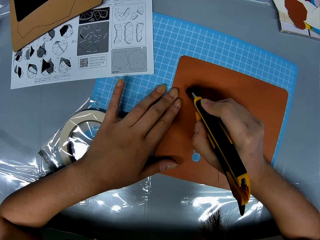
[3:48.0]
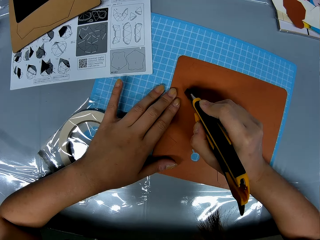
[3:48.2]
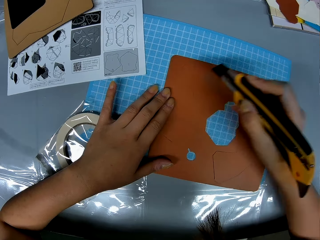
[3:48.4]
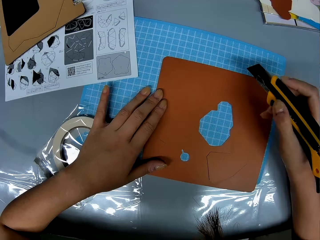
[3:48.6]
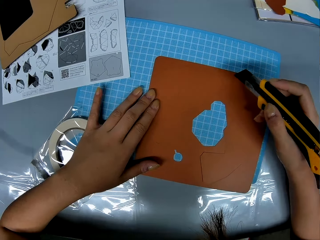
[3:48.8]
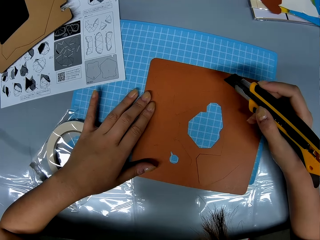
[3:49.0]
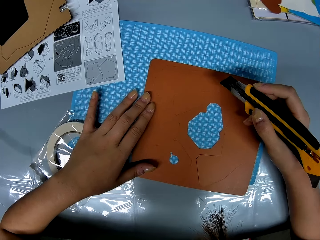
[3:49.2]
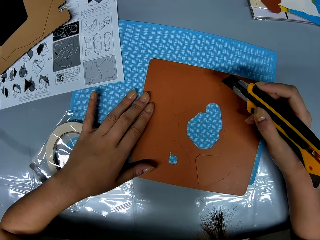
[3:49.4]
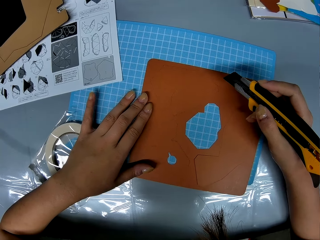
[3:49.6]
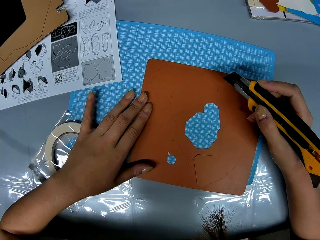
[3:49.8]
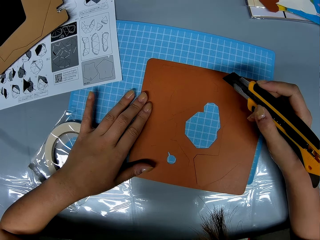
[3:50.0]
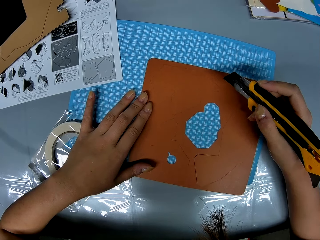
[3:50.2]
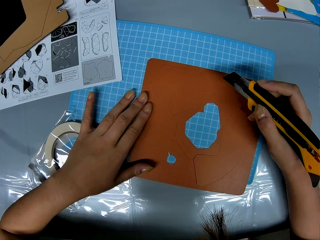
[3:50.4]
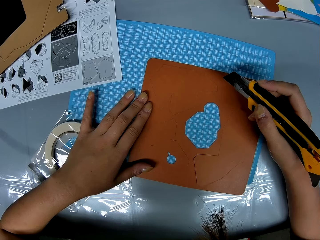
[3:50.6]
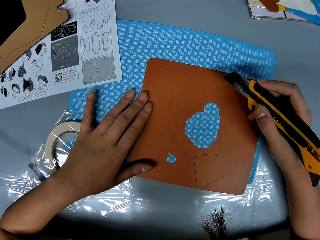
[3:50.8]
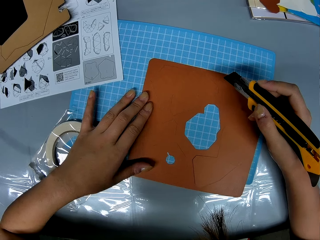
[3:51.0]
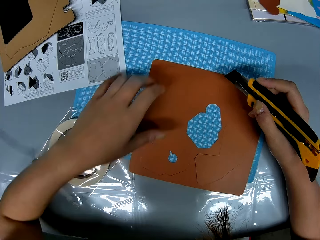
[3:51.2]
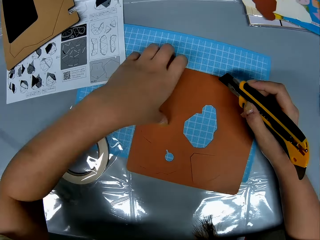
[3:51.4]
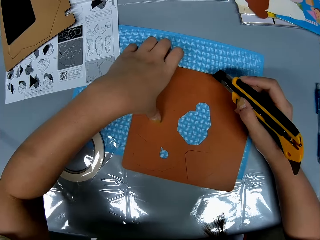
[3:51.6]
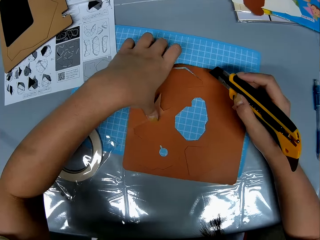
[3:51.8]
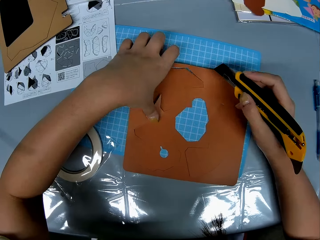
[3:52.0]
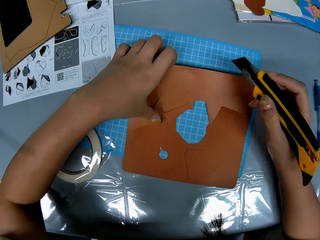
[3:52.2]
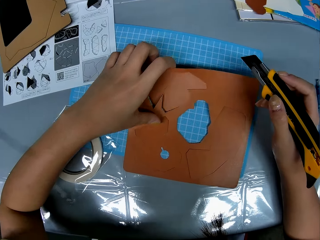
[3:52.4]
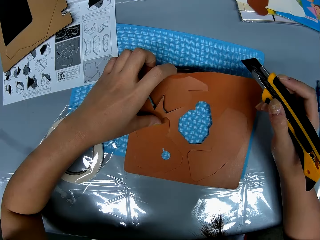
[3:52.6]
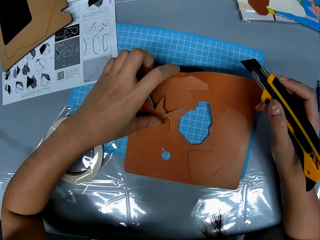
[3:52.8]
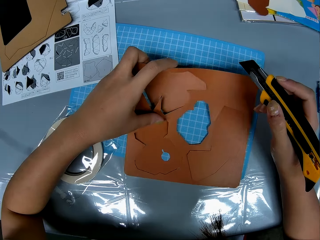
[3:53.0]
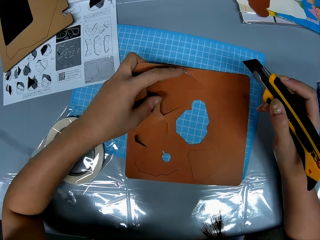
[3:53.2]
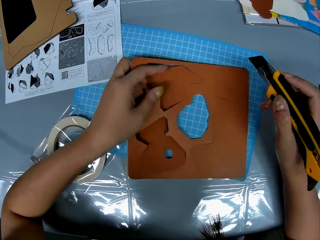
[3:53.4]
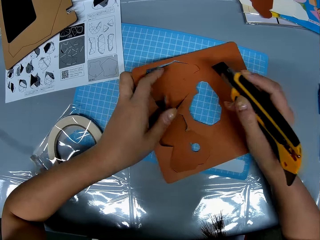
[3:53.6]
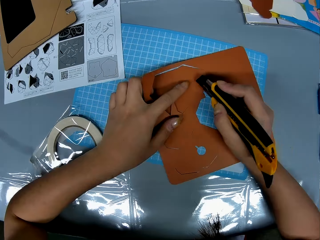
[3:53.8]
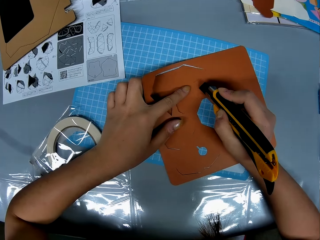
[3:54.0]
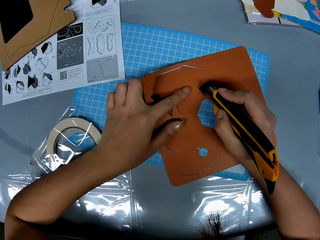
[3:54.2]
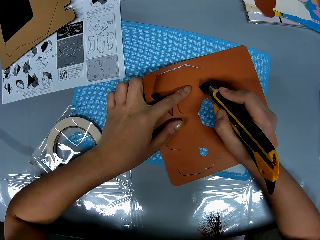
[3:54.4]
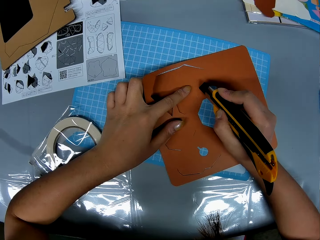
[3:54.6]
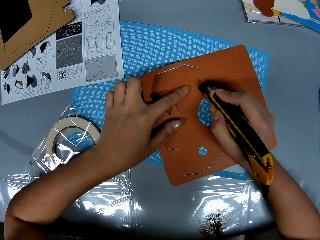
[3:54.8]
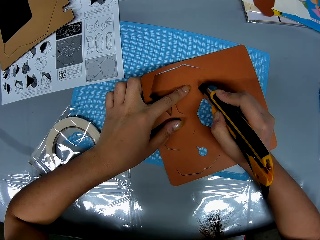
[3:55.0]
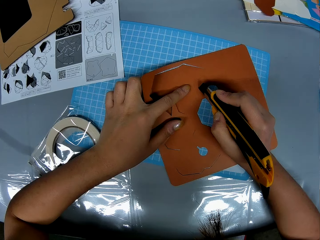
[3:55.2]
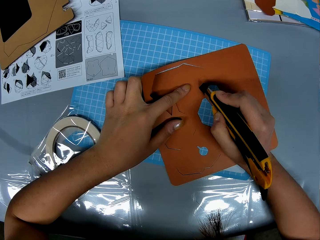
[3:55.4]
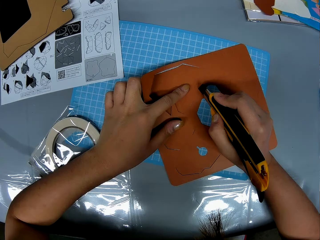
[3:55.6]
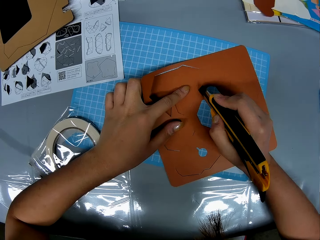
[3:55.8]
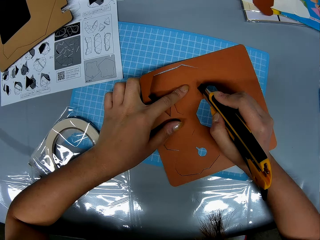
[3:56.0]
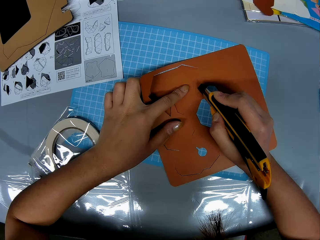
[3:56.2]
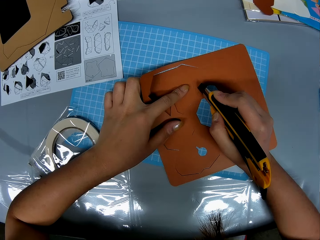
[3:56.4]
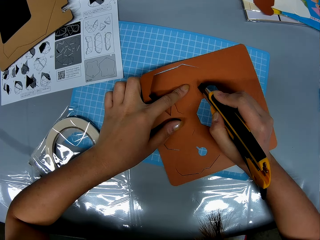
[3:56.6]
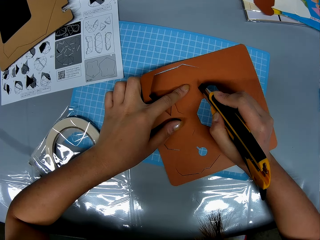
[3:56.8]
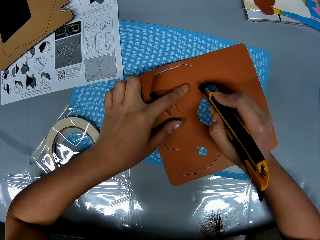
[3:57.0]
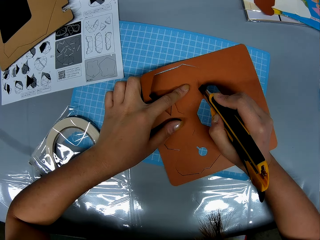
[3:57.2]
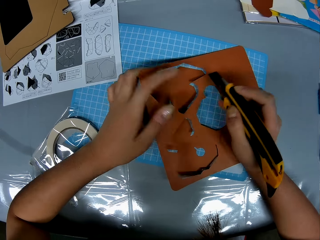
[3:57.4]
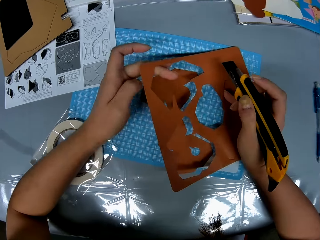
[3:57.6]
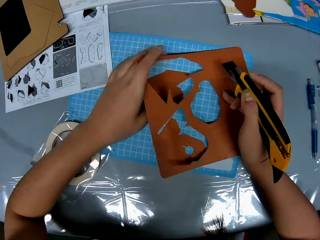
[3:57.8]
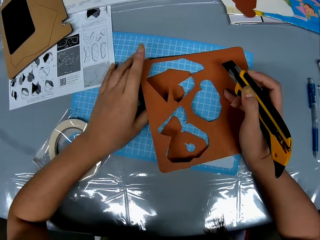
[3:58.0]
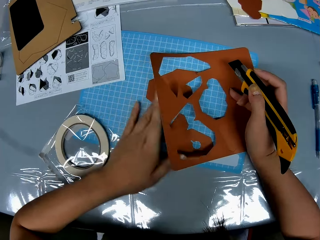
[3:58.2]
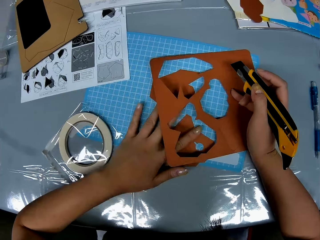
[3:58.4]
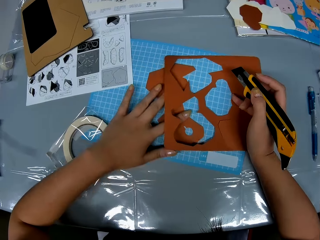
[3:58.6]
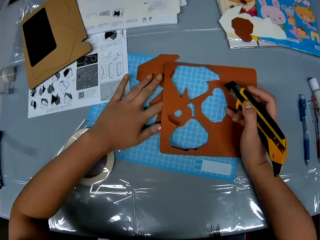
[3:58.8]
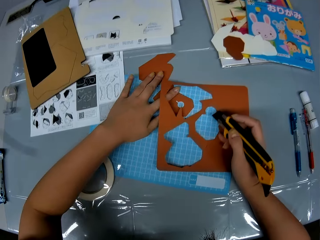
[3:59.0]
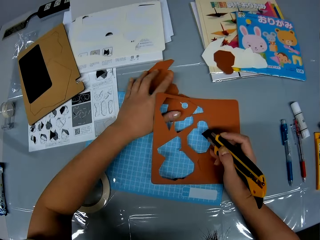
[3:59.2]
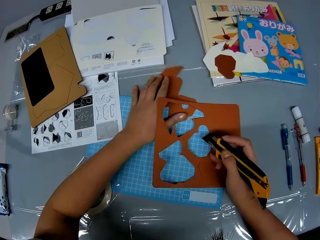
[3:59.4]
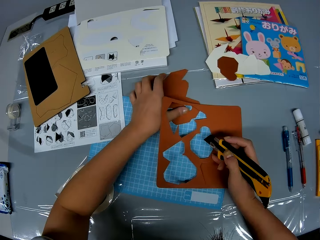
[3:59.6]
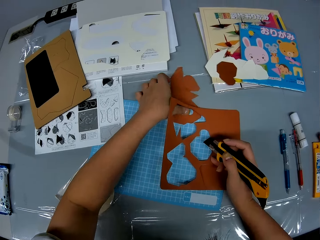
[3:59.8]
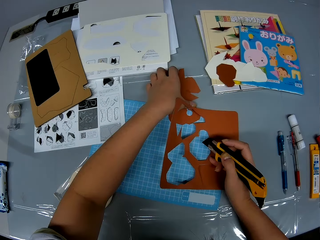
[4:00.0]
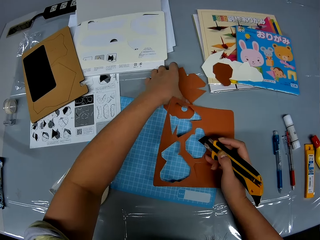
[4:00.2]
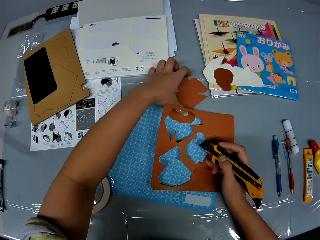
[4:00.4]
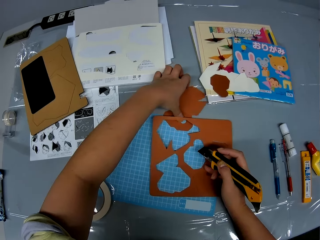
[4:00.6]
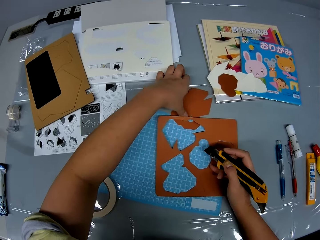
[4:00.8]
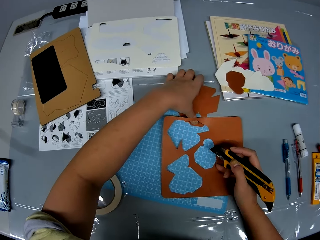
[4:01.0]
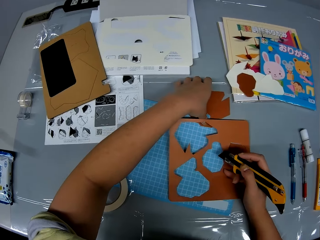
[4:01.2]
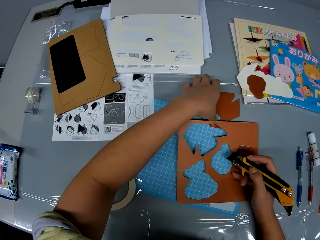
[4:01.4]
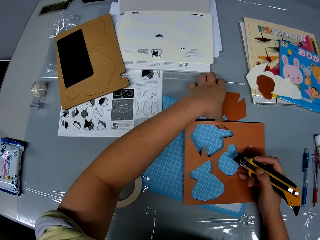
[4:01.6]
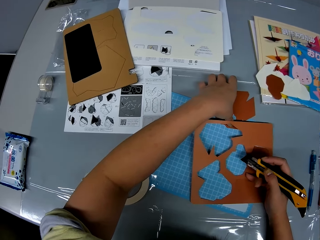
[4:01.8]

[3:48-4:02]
The camera wearer stares at the craft paper on the cutting mat. She holds the brown geometric shape board with her left hand. She rotates the craft paper. She cuts the craft paper with a craft knife. She moves pieces of craft paper. She adjusts geometric shapes with her left hand.

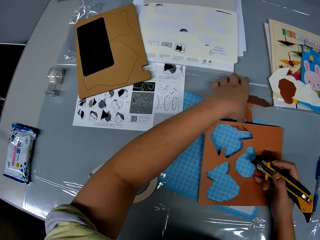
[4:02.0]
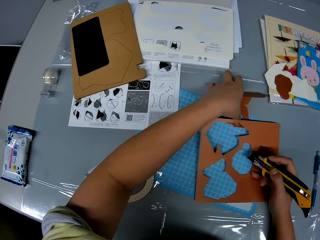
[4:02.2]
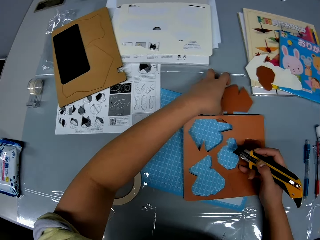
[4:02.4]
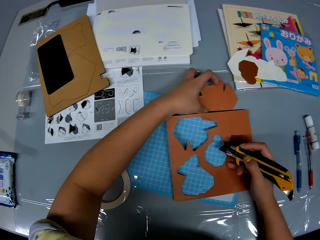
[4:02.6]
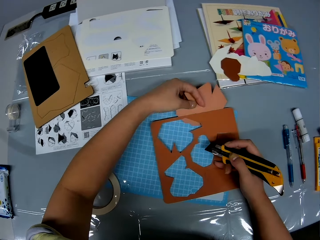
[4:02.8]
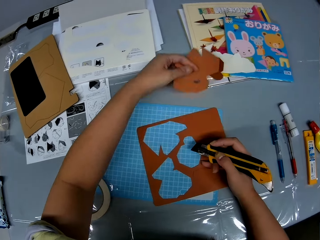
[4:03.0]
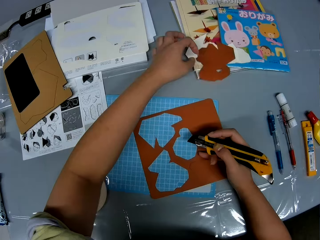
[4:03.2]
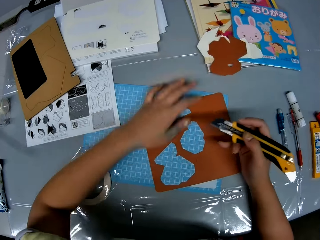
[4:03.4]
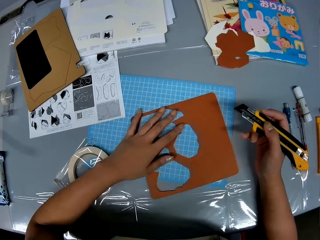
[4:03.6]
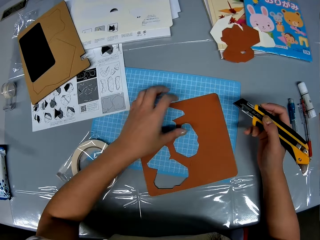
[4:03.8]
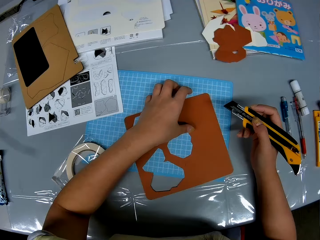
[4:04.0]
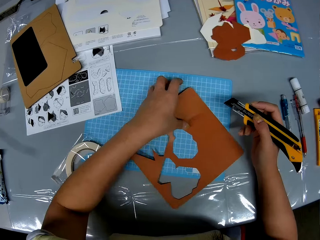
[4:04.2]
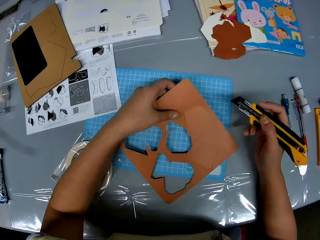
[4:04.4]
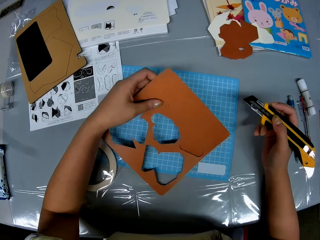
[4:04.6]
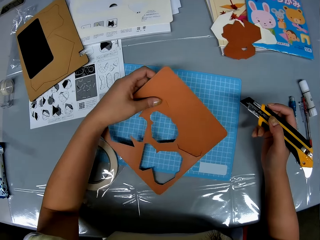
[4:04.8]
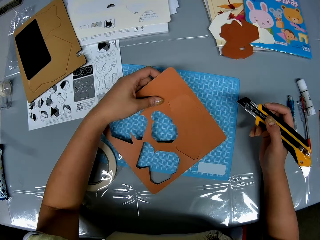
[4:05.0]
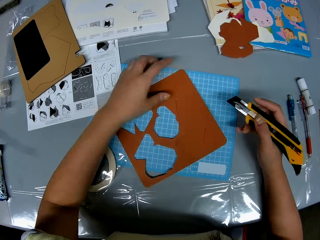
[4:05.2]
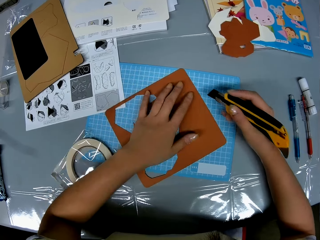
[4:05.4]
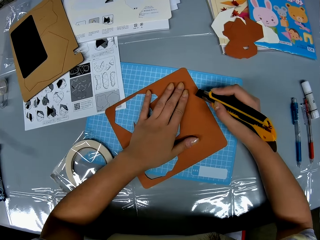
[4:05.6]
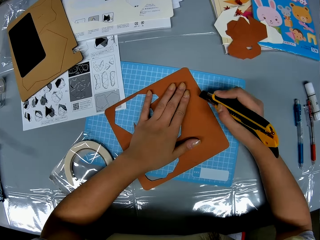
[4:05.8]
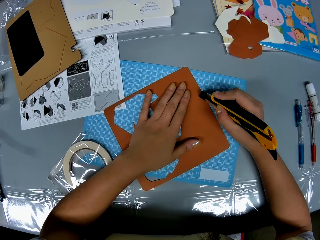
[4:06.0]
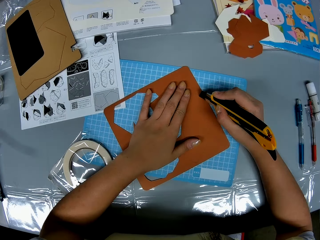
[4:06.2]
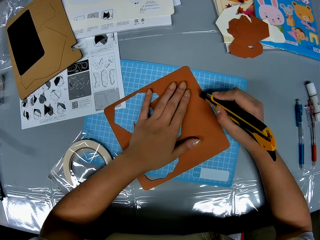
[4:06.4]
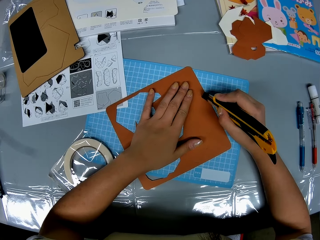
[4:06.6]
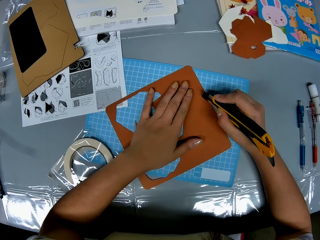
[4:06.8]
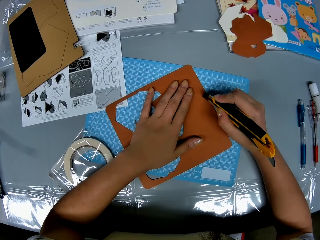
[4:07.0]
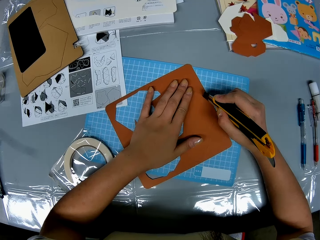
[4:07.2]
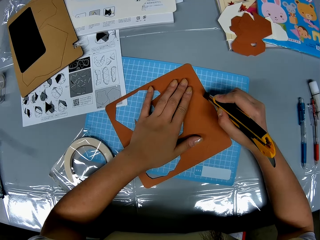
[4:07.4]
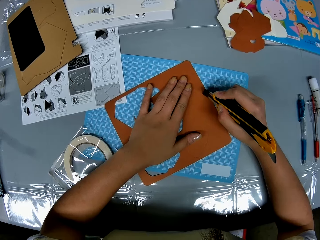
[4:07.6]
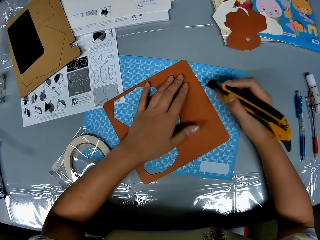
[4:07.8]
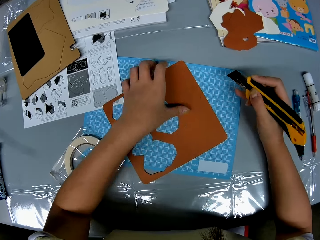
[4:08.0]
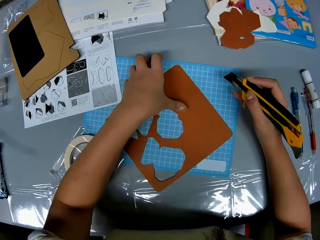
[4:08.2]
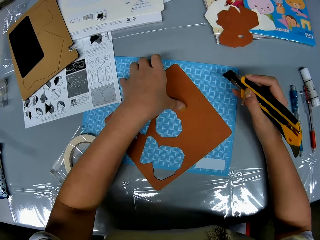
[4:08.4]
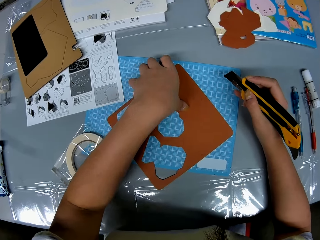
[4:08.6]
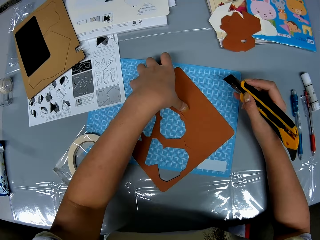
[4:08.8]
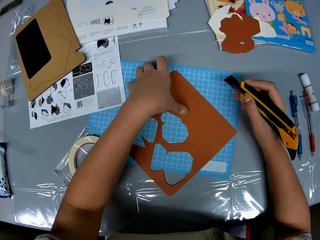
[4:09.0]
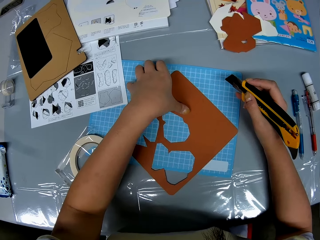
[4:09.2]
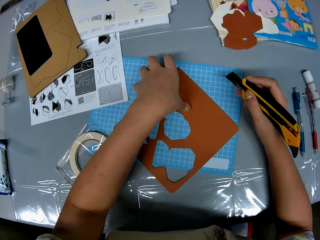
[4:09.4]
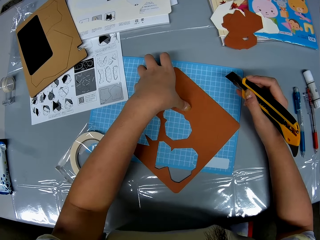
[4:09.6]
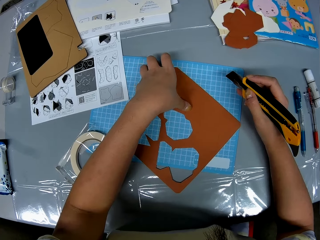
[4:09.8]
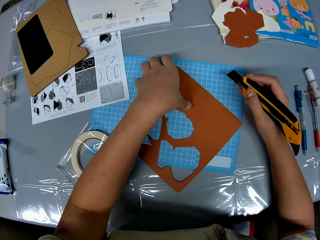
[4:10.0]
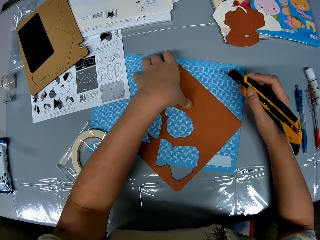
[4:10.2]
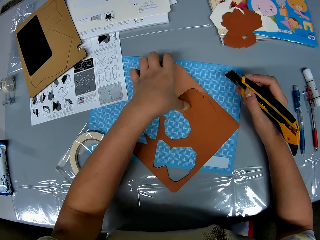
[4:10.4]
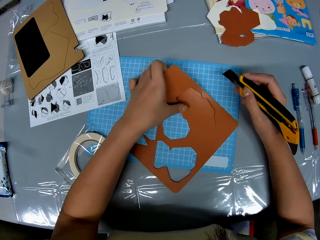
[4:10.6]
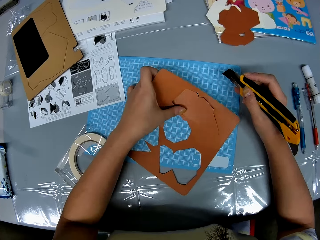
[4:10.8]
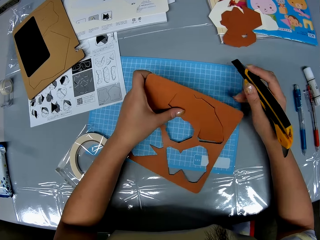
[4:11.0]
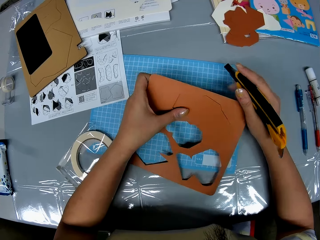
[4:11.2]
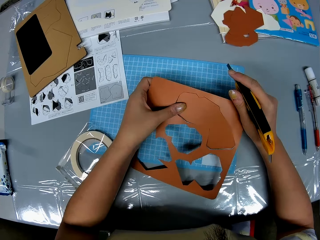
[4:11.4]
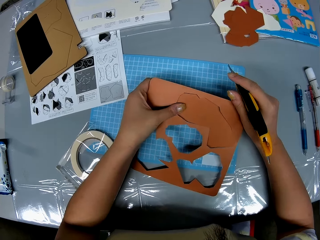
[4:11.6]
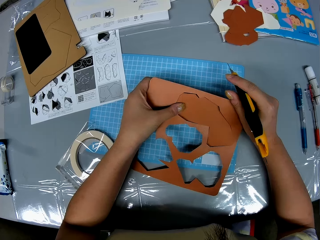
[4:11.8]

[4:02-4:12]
The camera wearer picks up the pieces of craft paper. She puts the pieces of craft paper on the other craft papers. She moves the craft paper on the cutting mat. She holds the brown geometric shape board on the cutting mat with her left hand. She drops the craft paper on the cutting mat. She cuts the brown geometric shape board with her left hand and the knife cutter in her right hand. She holds the brown geometric shape board on the cutting mat with her left hand.
